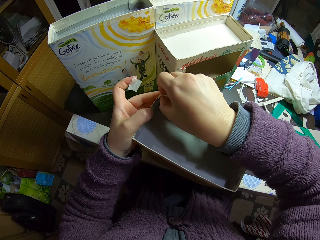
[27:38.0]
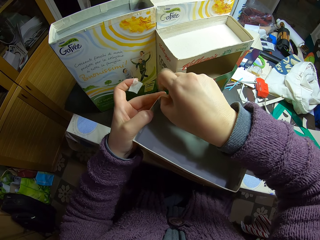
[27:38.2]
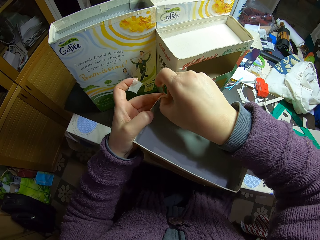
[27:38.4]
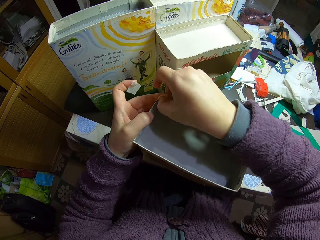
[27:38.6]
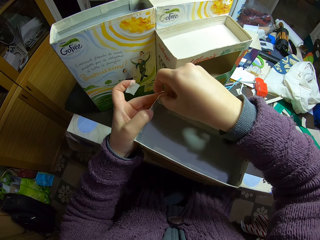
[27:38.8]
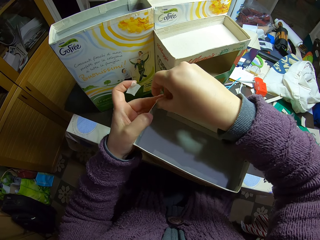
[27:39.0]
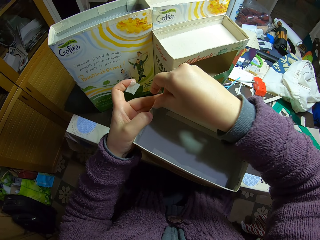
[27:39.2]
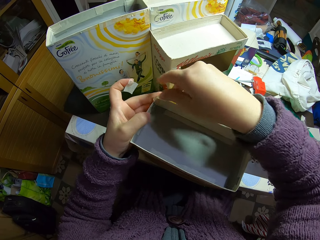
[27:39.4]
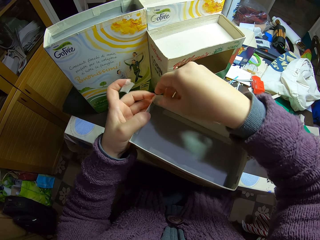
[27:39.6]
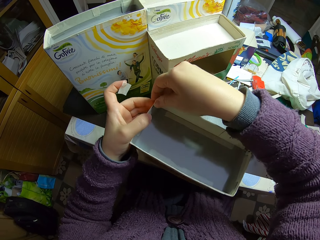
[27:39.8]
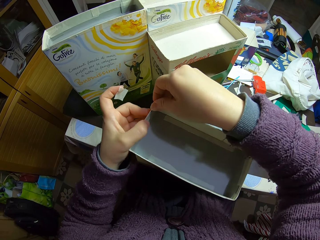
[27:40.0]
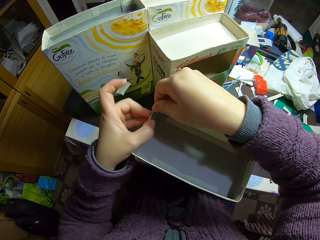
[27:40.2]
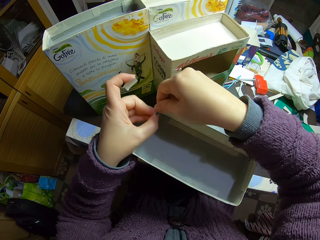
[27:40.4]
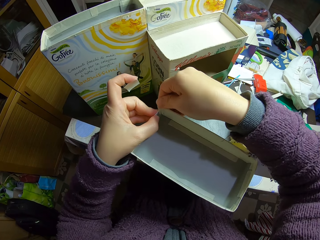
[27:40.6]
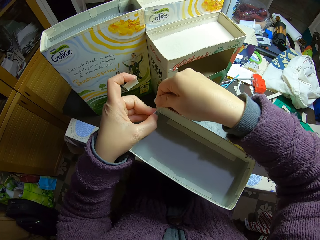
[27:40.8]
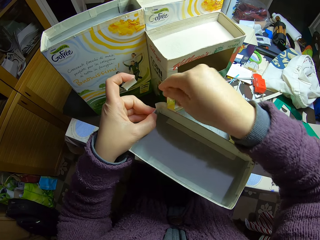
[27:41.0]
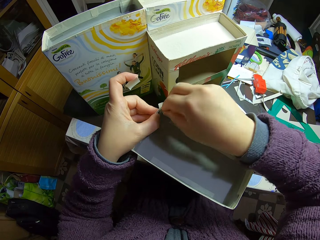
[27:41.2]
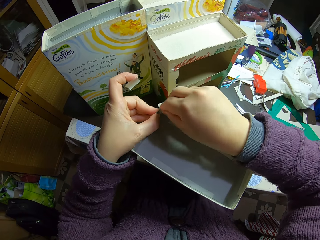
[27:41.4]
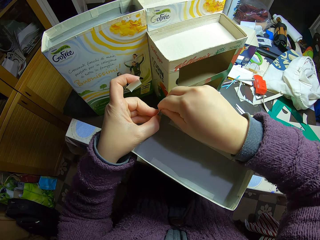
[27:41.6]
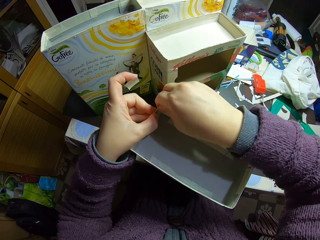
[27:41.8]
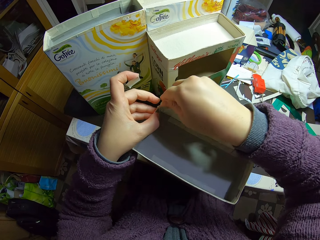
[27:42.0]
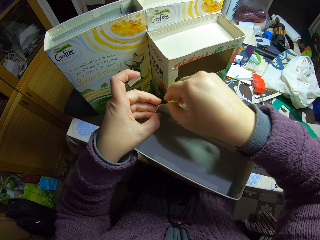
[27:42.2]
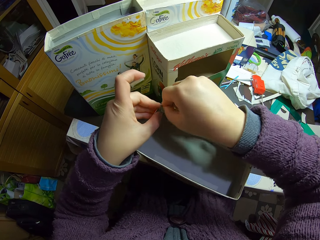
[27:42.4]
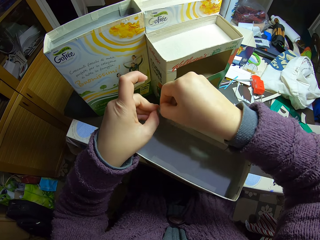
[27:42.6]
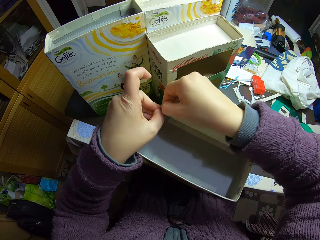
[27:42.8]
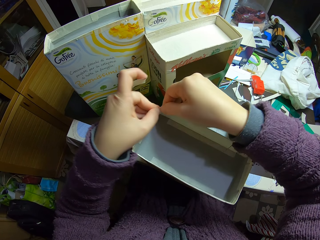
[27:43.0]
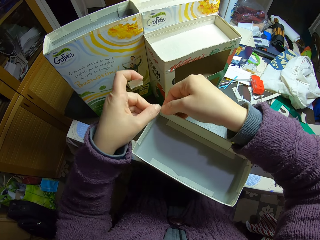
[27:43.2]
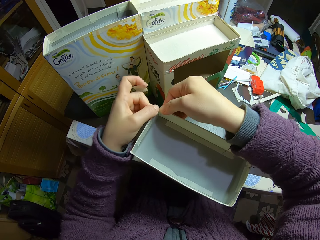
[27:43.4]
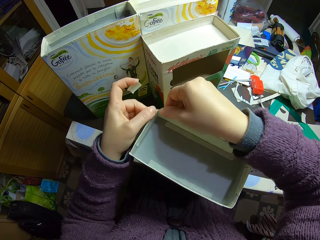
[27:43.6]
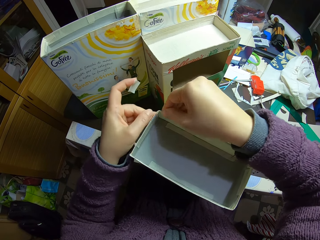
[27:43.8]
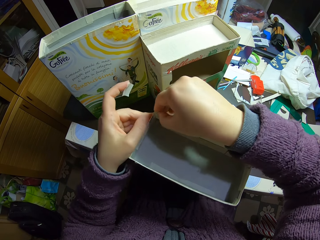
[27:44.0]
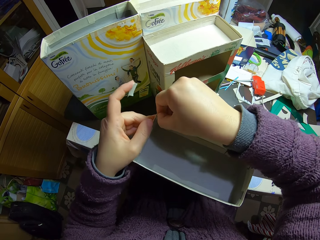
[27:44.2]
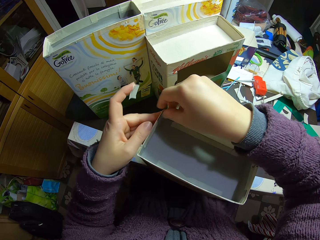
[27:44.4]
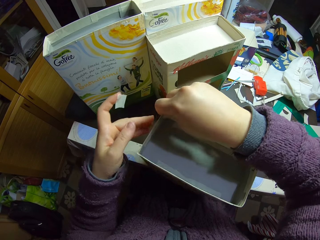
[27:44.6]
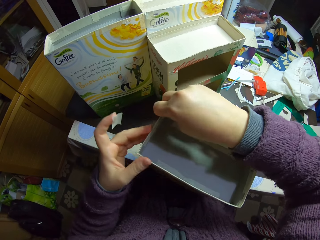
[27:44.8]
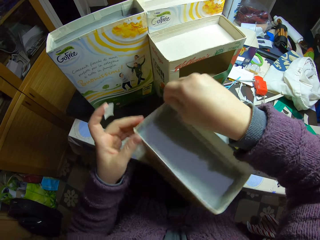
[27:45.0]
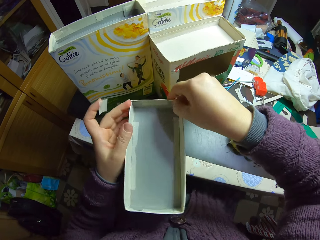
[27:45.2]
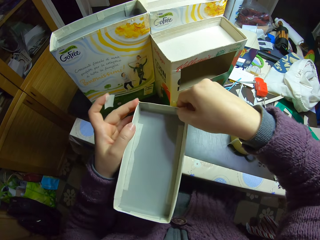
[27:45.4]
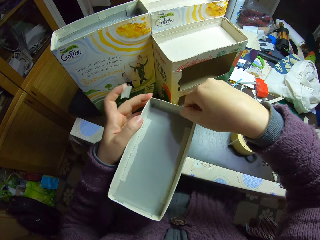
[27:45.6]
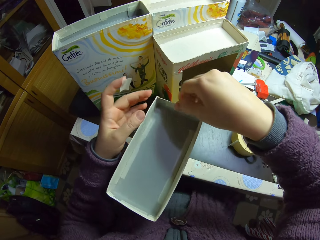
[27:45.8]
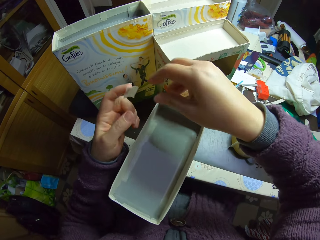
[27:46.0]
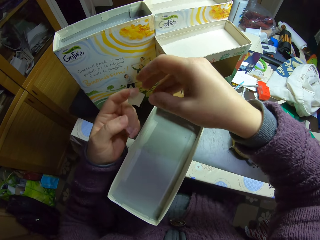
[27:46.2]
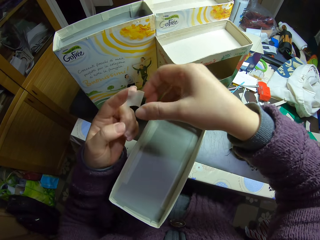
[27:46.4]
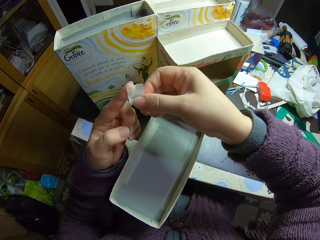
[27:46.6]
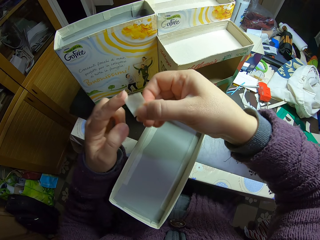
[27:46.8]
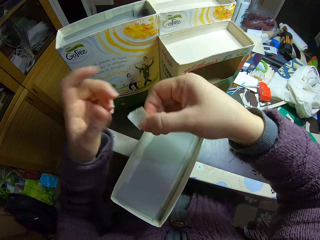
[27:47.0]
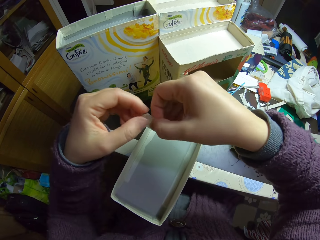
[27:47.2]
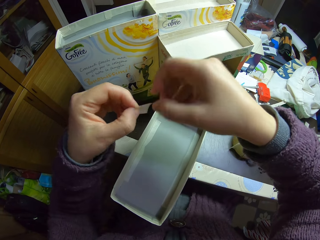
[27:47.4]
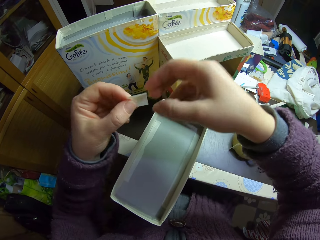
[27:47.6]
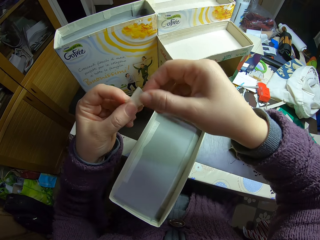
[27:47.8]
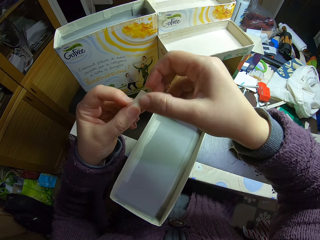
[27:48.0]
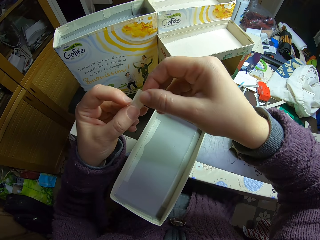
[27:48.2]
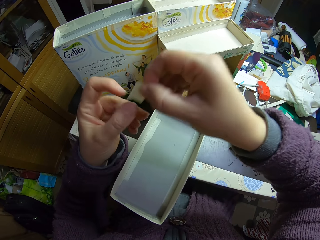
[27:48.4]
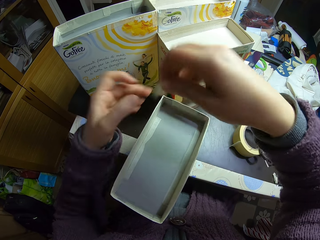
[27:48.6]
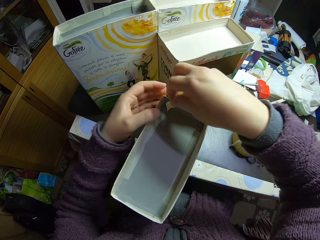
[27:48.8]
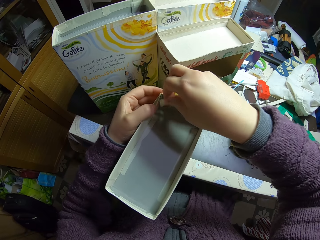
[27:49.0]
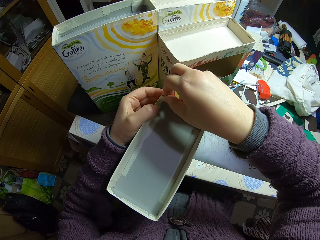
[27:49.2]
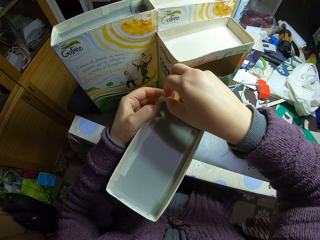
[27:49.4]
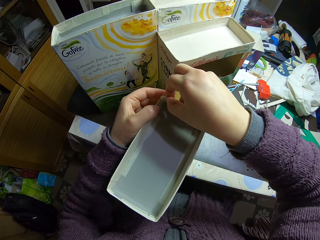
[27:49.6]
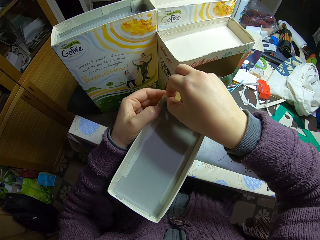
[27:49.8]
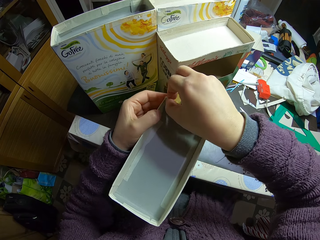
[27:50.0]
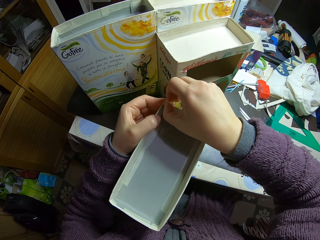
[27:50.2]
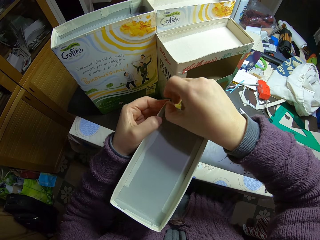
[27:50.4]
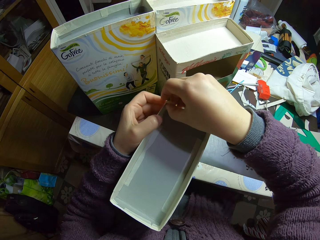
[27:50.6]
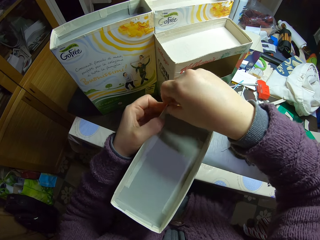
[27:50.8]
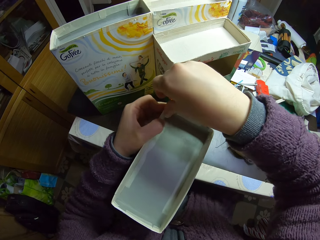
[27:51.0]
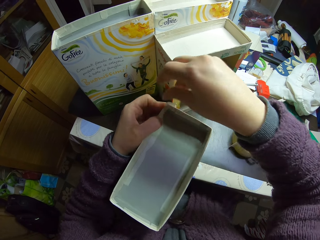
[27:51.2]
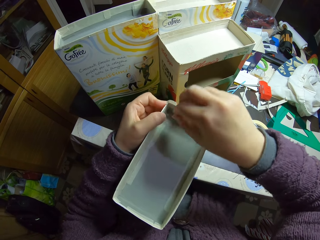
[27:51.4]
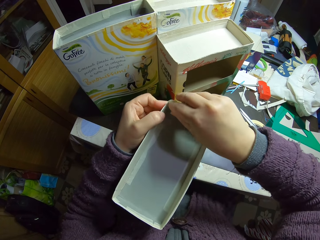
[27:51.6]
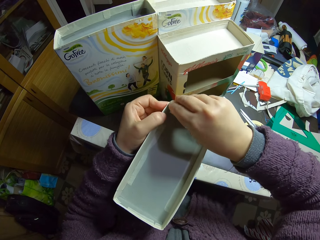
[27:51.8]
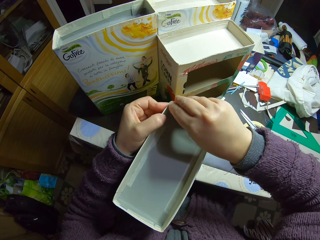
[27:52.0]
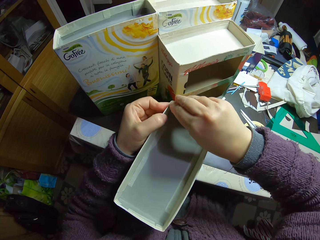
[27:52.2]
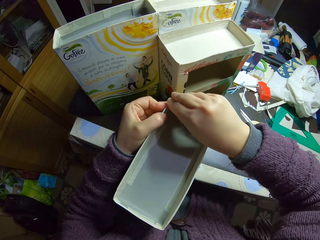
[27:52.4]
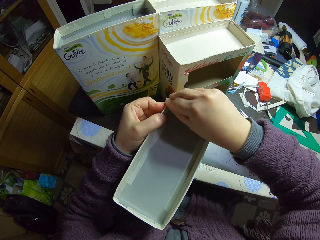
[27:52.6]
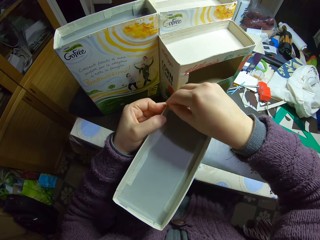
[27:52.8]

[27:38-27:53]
The camera wearer turns the craft box. They remove the sellotape on the finger. They put the sellotape at the corner of the paperboard craft box.

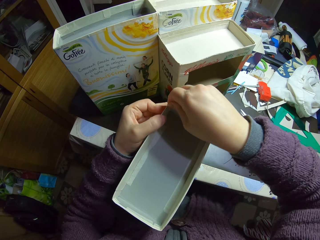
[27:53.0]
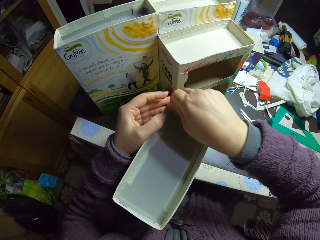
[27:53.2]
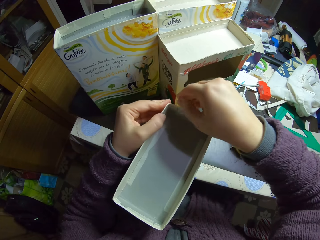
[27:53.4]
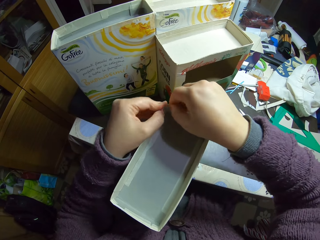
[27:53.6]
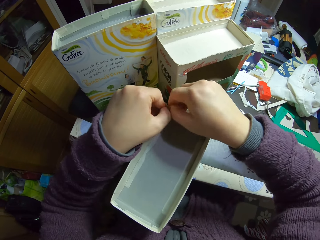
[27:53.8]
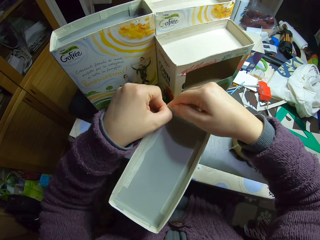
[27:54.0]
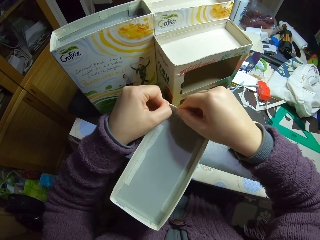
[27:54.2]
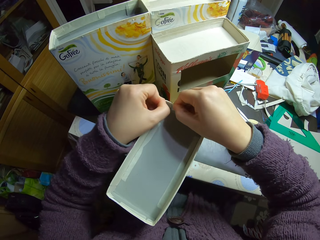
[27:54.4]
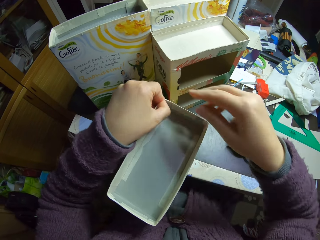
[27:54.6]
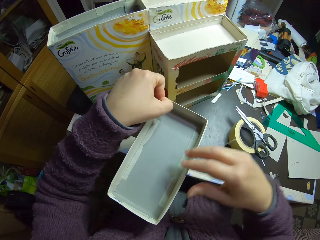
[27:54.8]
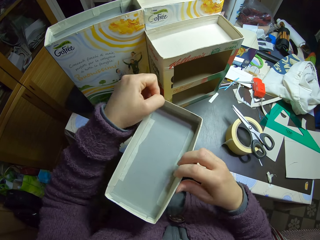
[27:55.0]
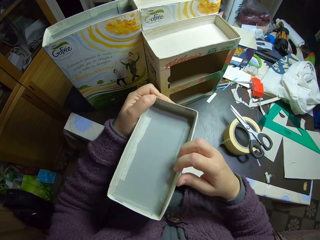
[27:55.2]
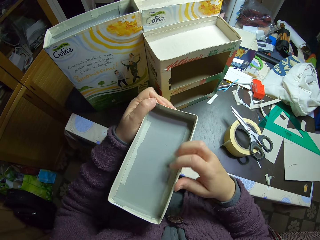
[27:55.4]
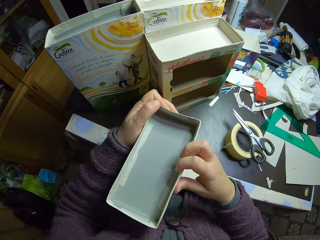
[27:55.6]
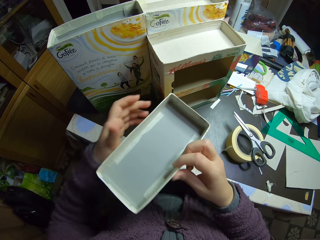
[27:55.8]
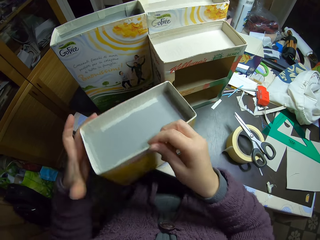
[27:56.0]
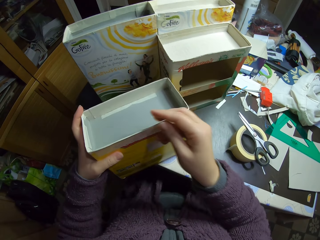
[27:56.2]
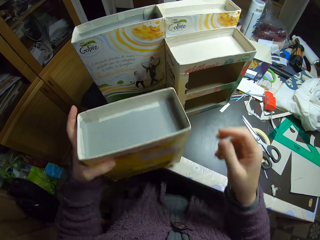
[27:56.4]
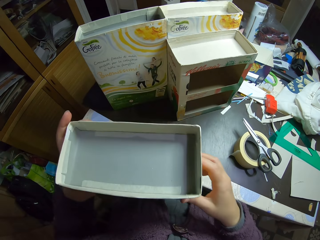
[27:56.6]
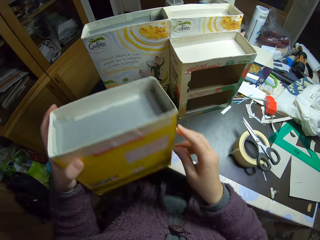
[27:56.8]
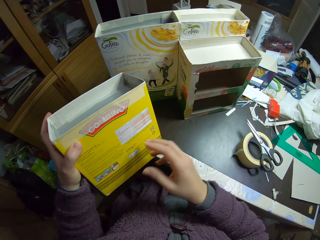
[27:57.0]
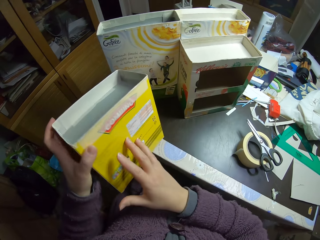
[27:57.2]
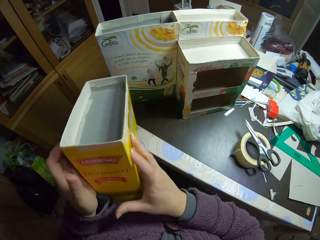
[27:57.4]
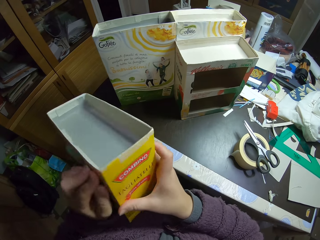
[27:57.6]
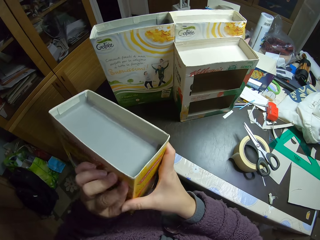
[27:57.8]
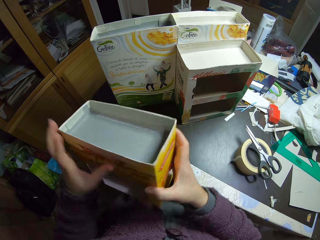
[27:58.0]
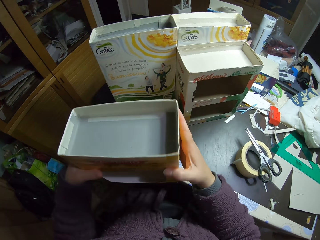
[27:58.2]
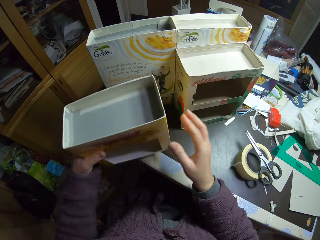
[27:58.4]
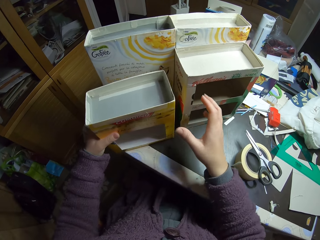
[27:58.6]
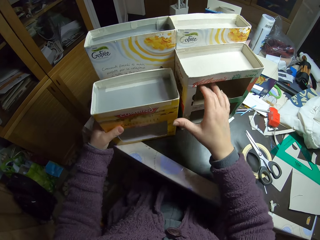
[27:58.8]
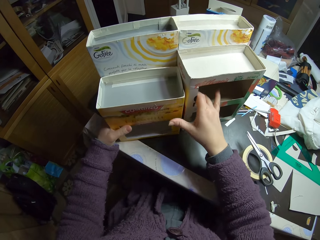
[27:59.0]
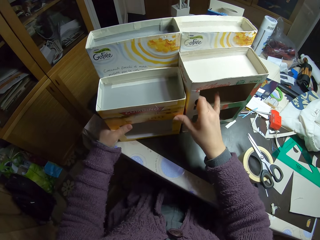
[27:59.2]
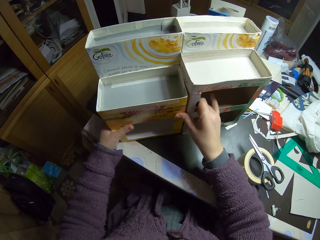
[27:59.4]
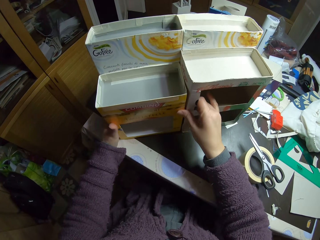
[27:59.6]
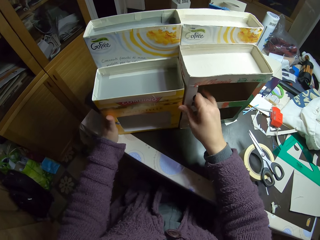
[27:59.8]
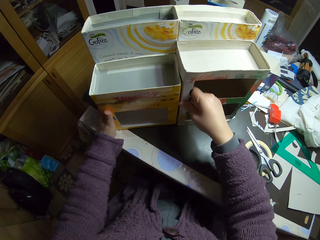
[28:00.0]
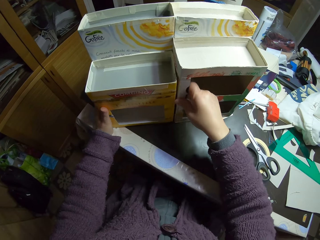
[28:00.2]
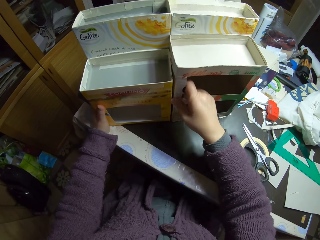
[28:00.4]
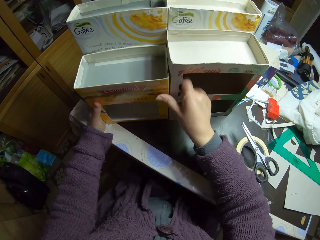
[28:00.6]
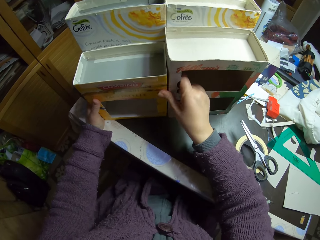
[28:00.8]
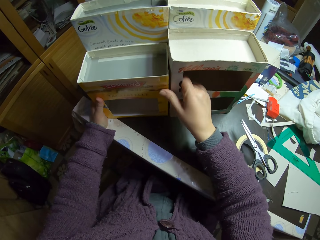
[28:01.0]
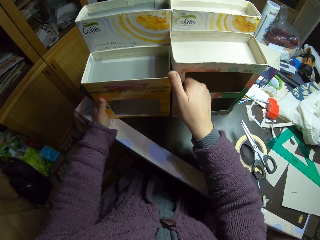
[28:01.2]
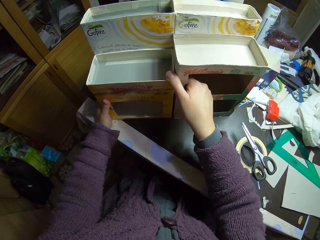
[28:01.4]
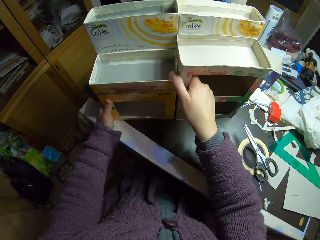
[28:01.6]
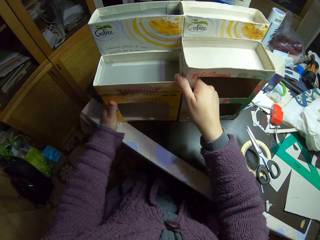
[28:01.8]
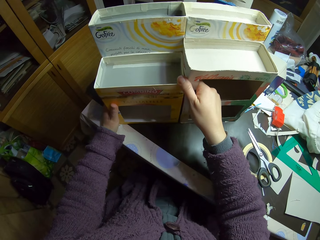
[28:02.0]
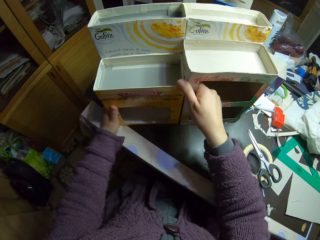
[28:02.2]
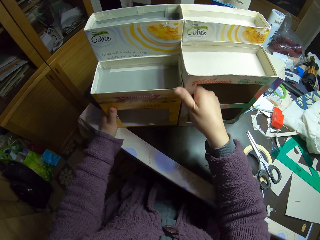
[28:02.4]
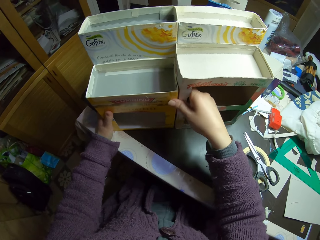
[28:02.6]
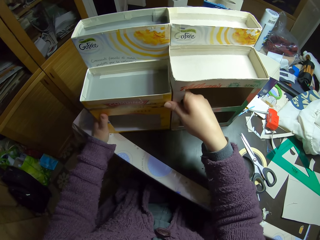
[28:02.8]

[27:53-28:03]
The camera wearer turns the paperboard craft box. They lift the carton from the table. They place the paperboard craft box on the table. They adjust the cartons on the table. They put it together with other craft boxes.
